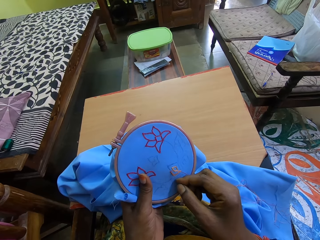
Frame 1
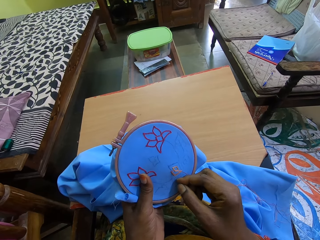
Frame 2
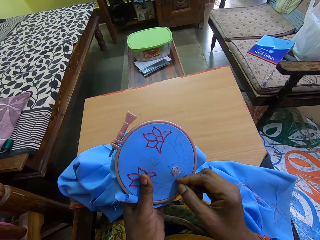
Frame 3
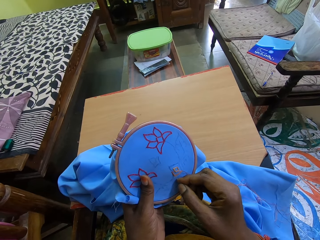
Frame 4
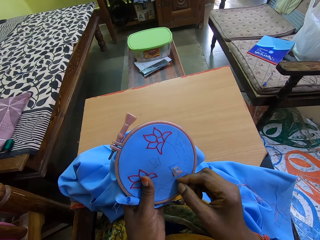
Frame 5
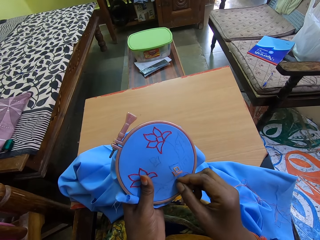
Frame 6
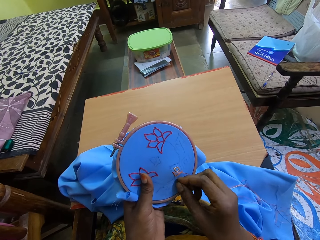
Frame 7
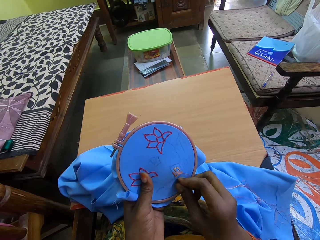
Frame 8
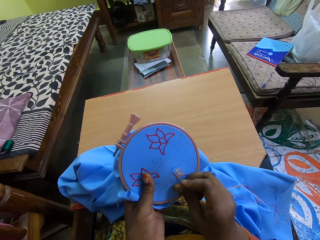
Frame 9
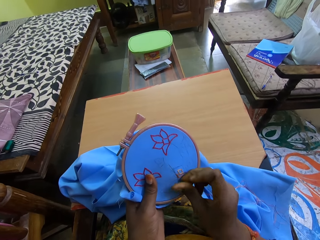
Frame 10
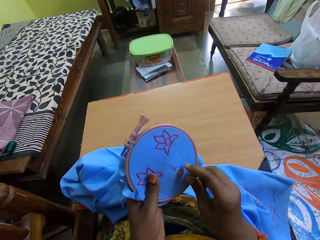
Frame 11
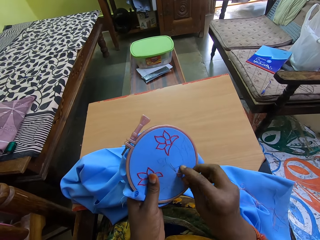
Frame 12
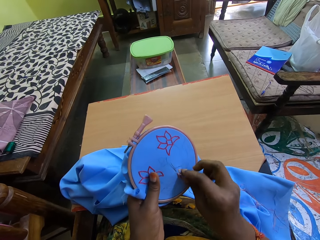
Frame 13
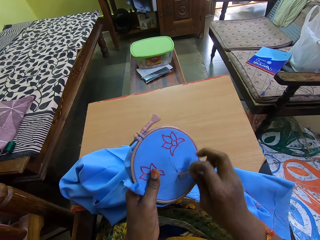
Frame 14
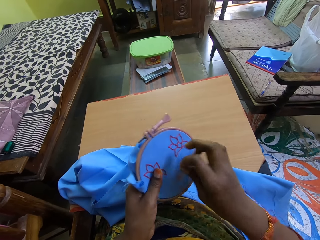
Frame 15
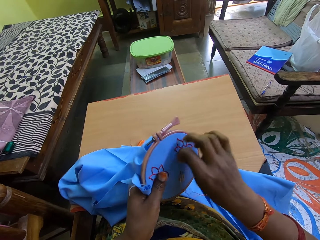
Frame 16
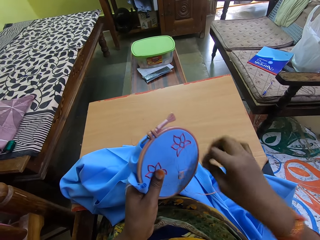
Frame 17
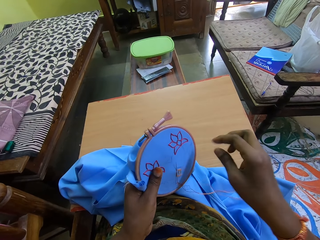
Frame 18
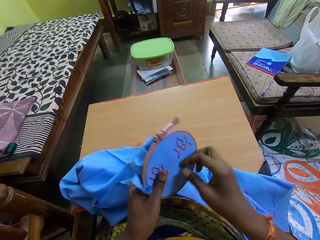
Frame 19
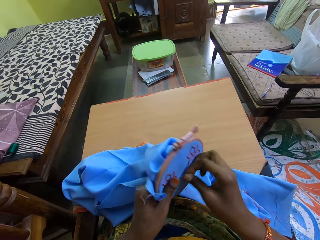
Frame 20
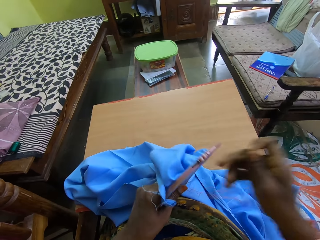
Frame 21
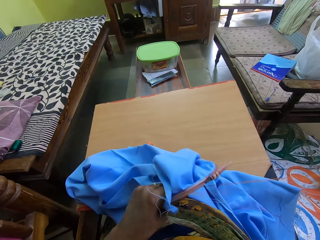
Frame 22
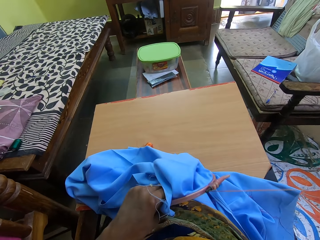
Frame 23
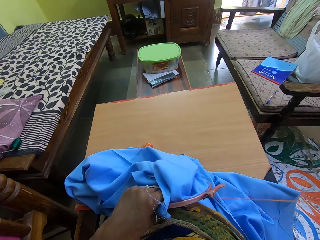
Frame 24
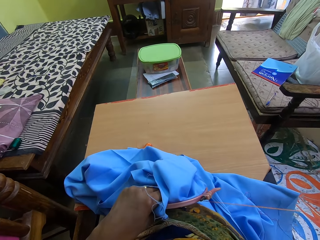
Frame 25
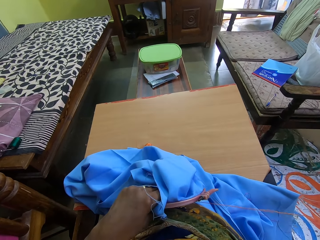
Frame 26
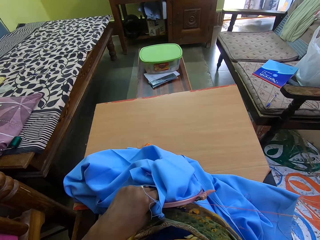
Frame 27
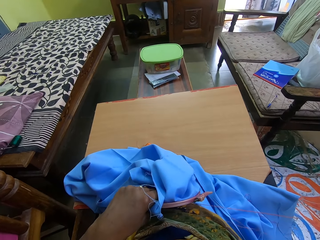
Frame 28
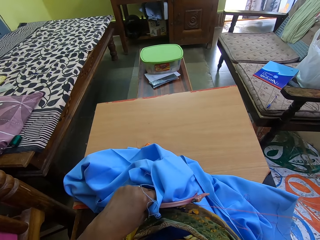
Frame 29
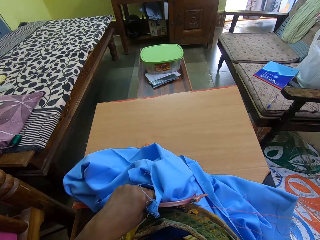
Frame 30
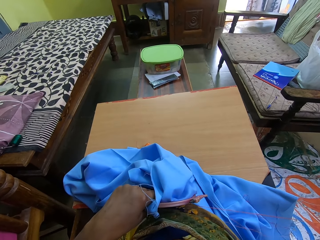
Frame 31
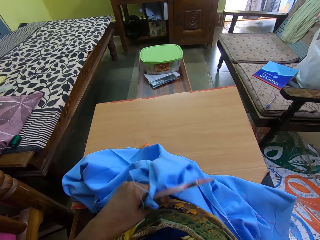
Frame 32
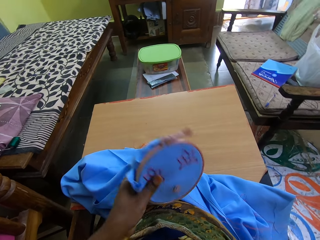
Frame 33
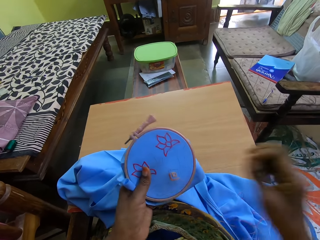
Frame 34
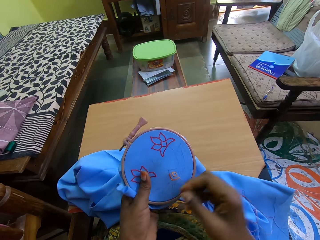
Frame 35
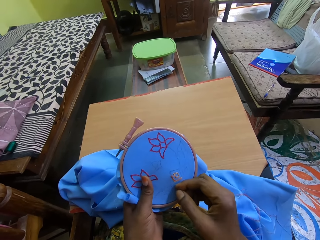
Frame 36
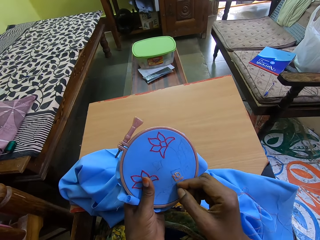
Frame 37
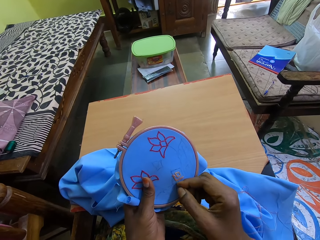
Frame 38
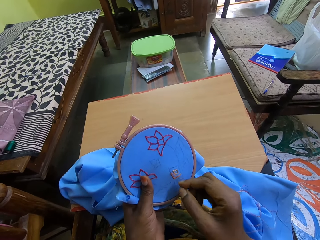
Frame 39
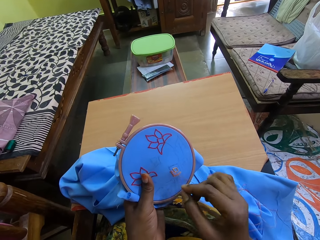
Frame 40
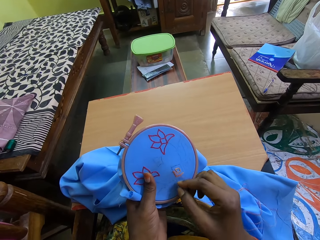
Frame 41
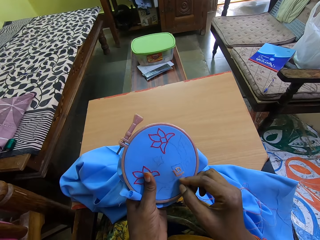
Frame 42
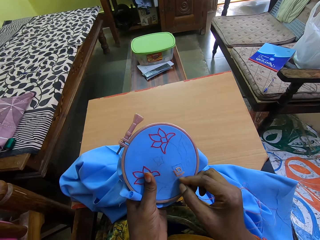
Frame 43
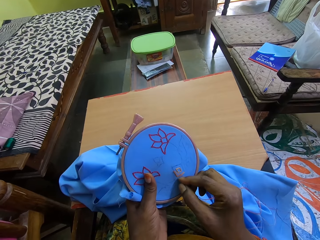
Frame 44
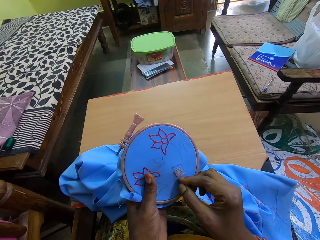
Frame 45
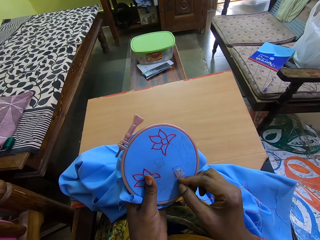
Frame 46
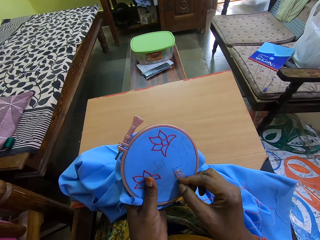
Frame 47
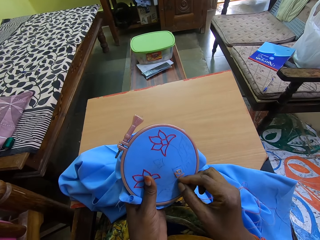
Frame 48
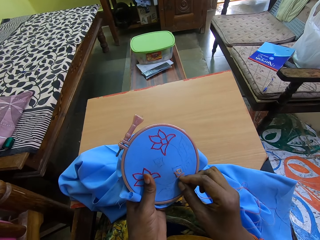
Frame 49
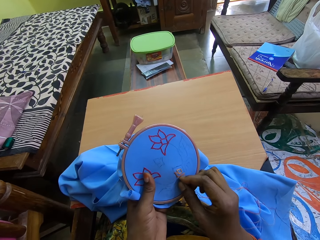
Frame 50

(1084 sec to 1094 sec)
The camera wearer stitches the blue cloth in the embroidery hoop in her left hand with the needle and thread in her right hand. She moves the thread around the needle.

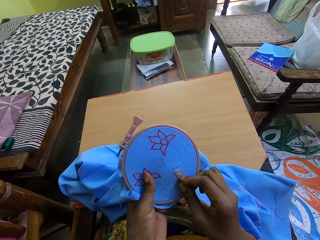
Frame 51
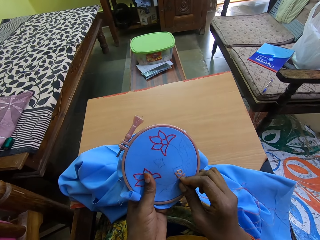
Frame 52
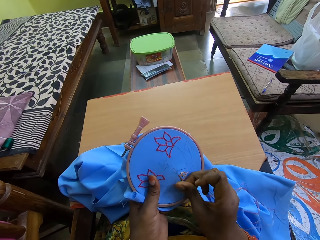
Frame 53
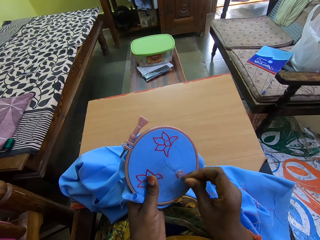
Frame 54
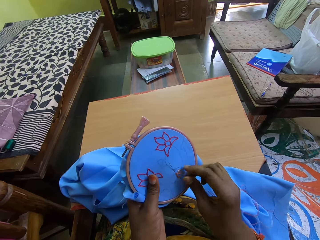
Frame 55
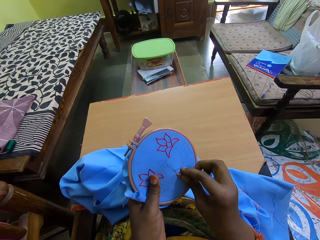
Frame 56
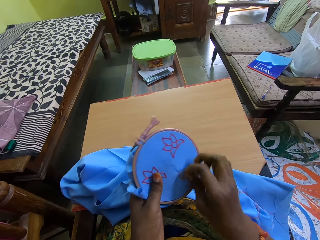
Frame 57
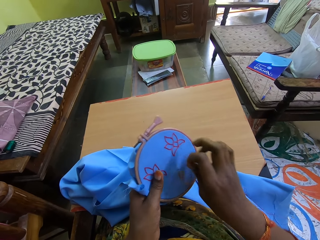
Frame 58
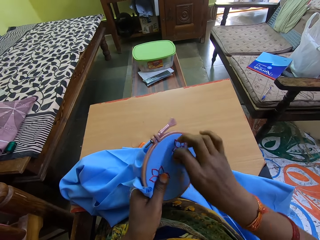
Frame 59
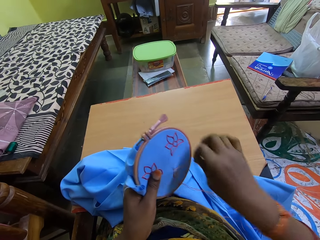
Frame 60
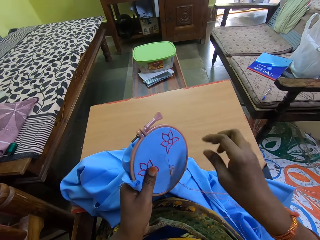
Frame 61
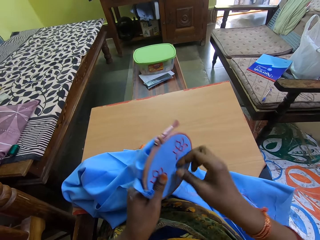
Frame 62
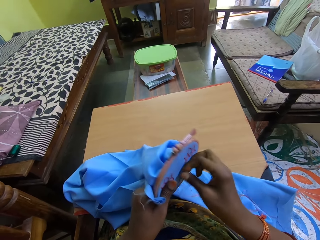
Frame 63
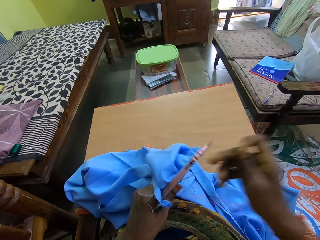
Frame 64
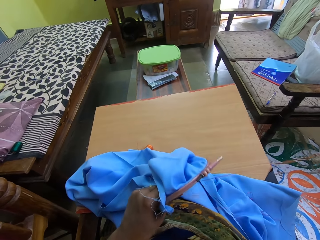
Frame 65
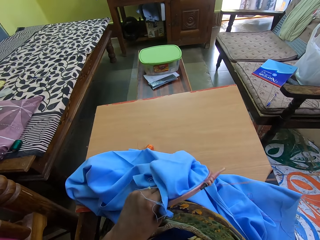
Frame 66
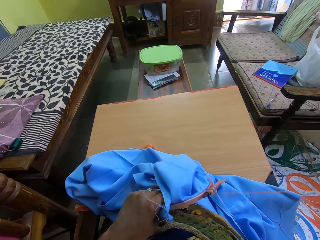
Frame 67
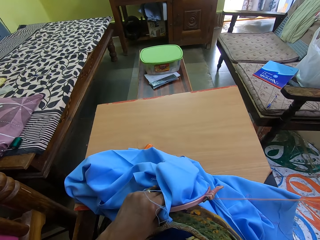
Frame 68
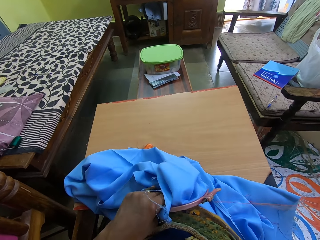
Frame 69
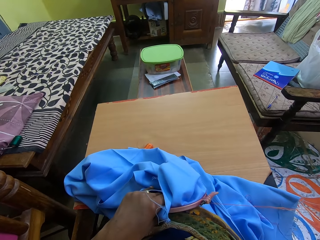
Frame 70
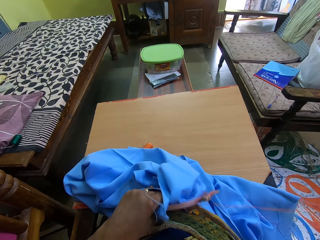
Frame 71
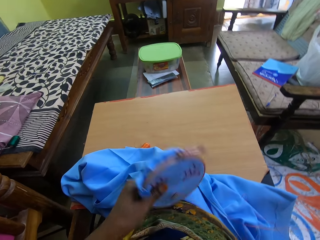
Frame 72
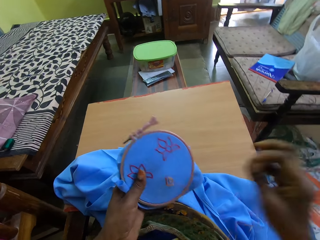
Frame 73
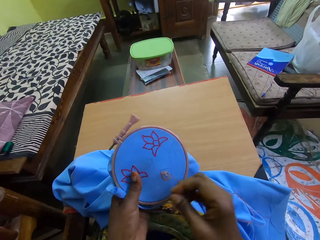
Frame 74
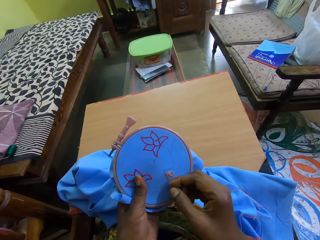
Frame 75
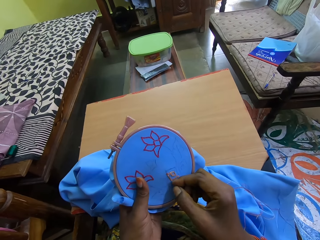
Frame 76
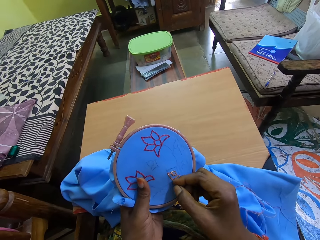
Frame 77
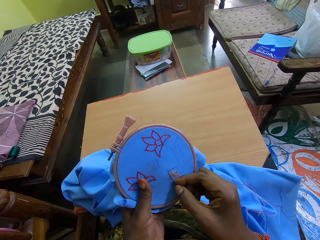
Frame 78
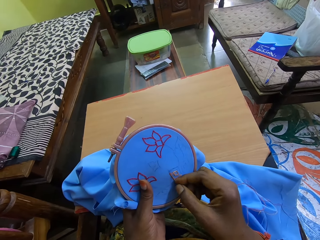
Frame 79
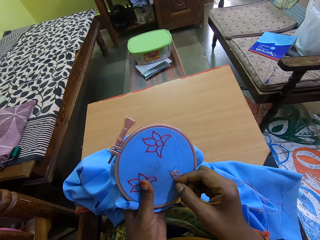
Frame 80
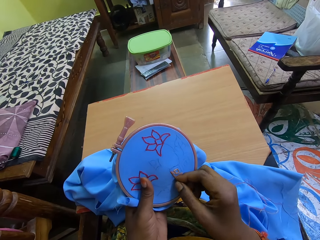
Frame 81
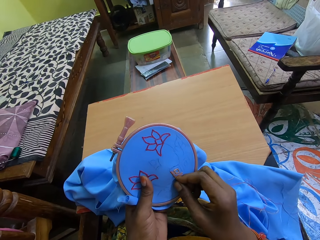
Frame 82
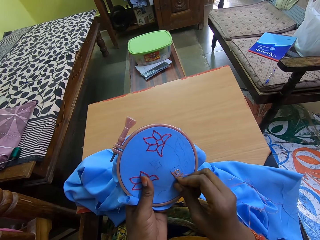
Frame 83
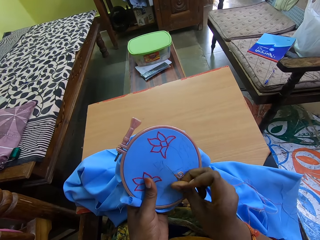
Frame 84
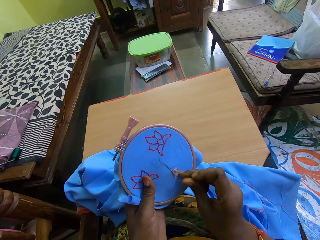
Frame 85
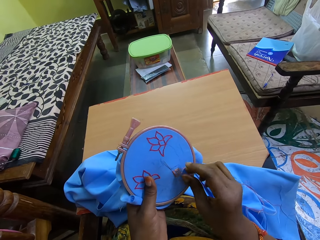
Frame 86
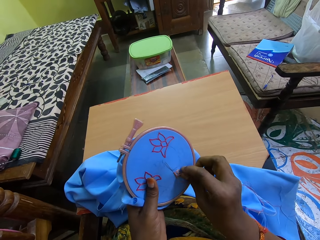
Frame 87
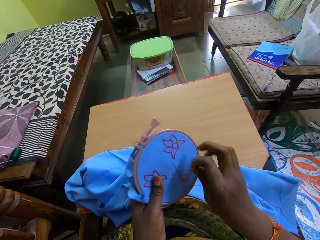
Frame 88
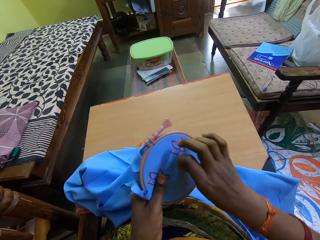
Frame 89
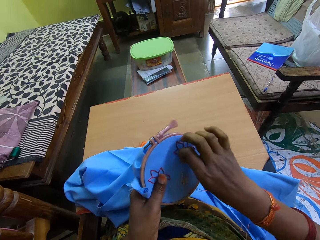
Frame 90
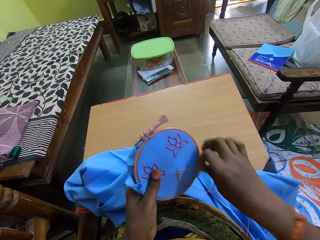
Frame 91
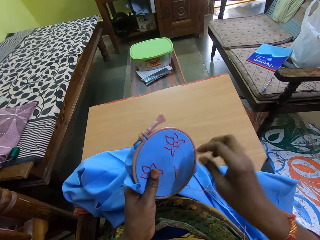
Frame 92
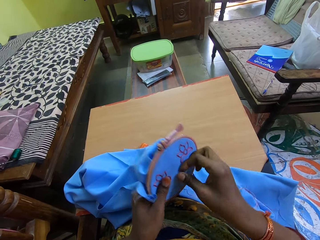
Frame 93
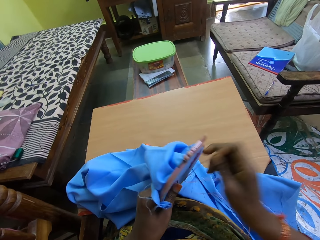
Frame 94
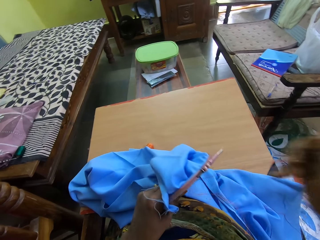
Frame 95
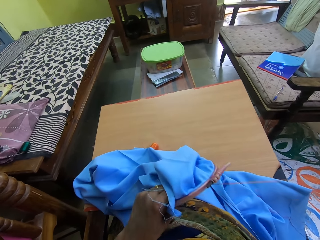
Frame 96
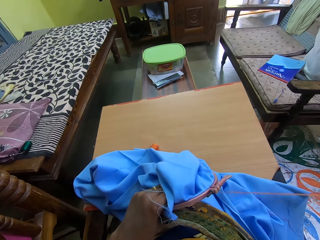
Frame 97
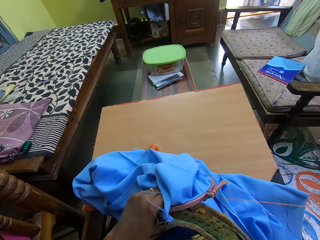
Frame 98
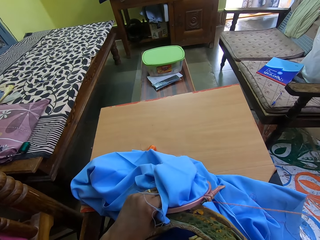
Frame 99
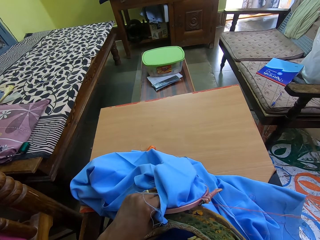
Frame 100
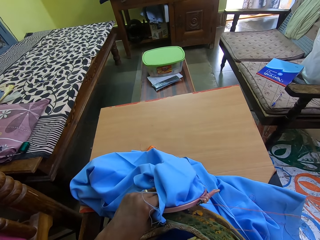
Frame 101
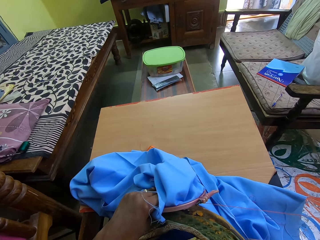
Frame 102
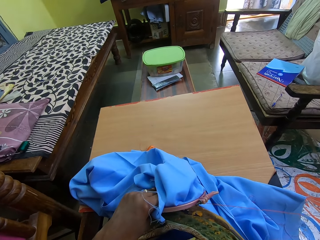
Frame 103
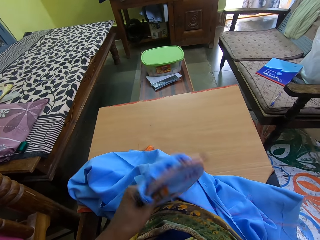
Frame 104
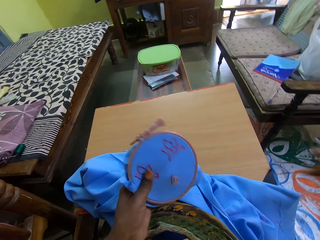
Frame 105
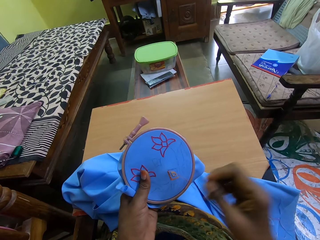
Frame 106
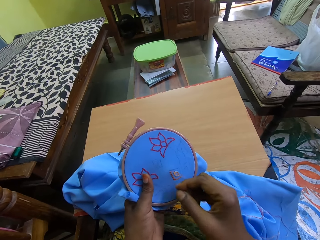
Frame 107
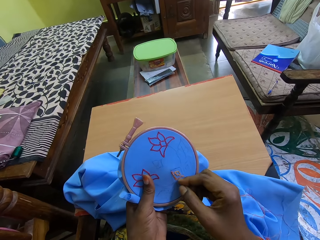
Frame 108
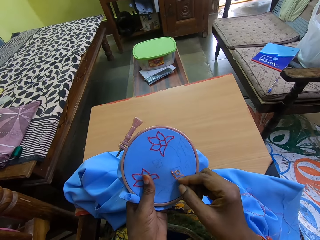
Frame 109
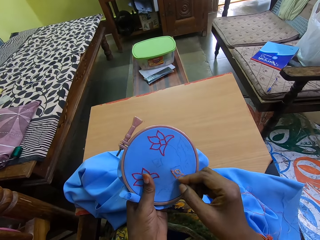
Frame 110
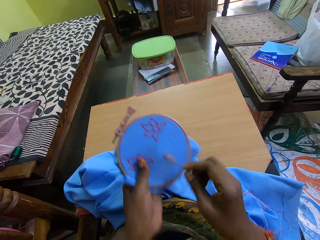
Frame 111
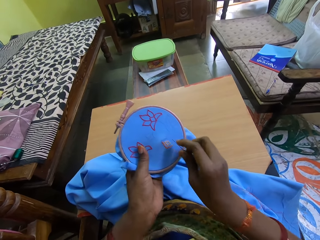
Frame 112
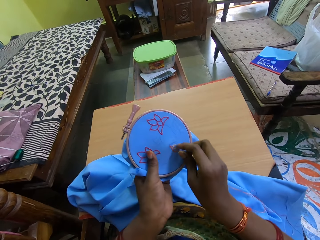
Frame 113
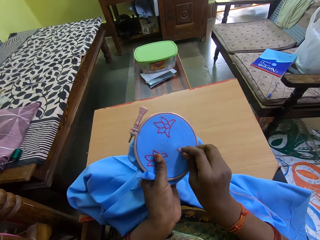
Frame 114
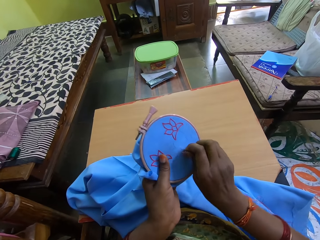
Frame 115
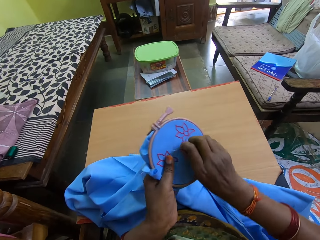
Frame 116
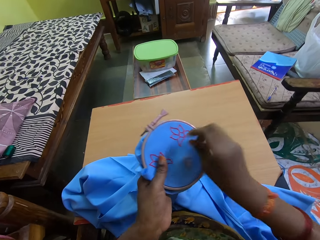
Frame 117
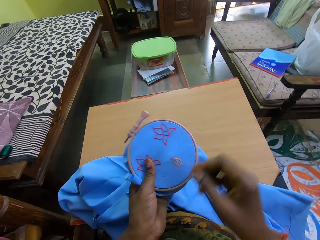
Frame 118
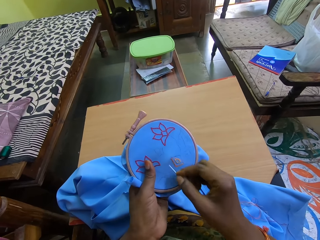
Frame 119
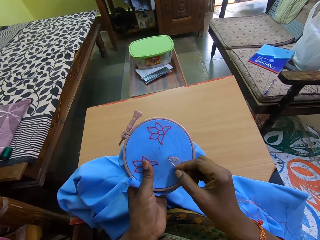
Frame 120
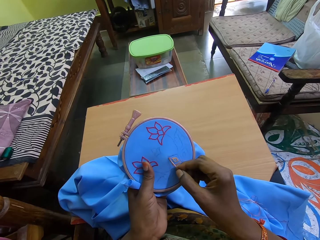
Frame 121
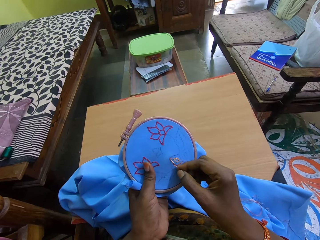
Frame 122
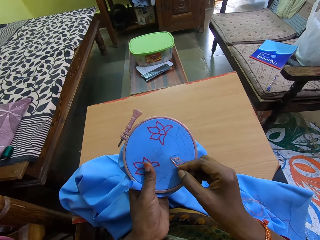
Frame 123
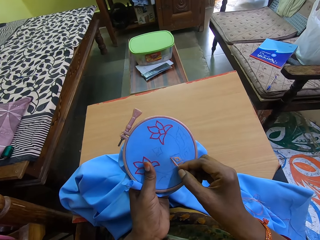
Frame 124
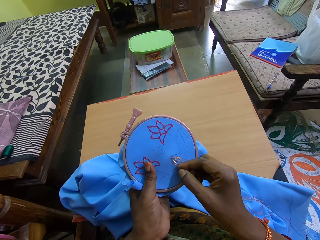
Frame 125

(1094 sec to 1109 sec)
The camera wearer rolls the thread on the cloth around the needle in the cloth with her right hand. She drags the needle out of the cloth with her right hand. She puts the needle in her right hand in the cloth in her left hand. She rolls the thread on the cloth around the needle in the cloth with her right hand. She drags the needle out of the cloth with her right hand. She adjusts the needle in the cloth with her right hand.
